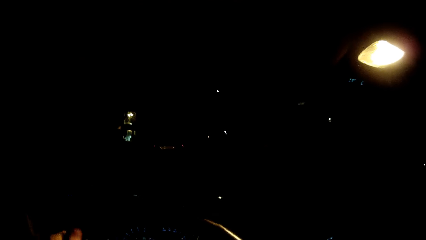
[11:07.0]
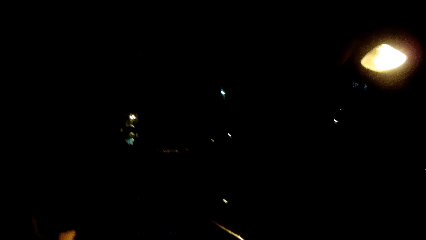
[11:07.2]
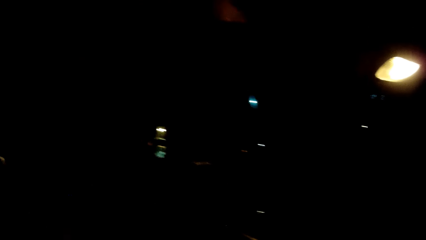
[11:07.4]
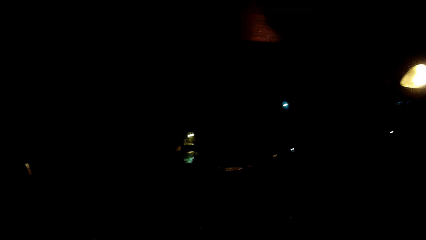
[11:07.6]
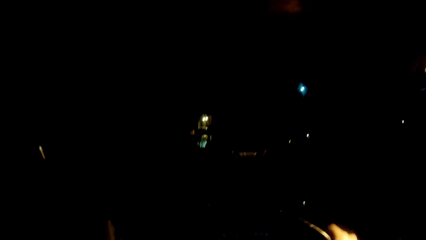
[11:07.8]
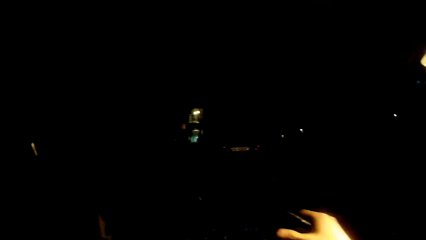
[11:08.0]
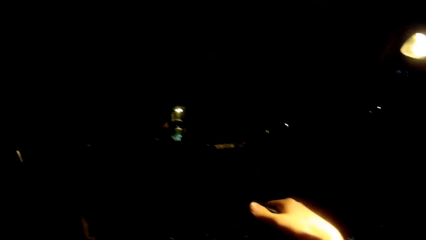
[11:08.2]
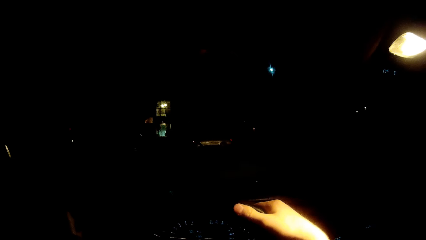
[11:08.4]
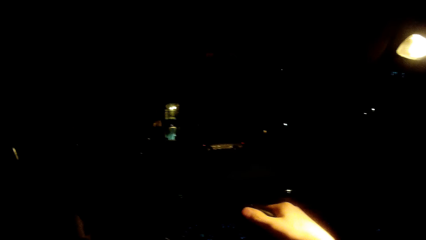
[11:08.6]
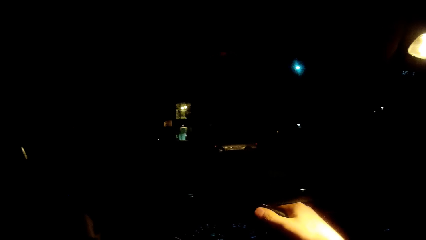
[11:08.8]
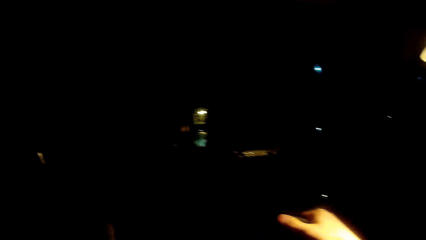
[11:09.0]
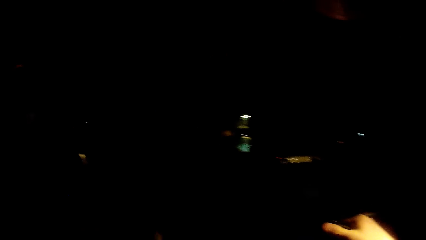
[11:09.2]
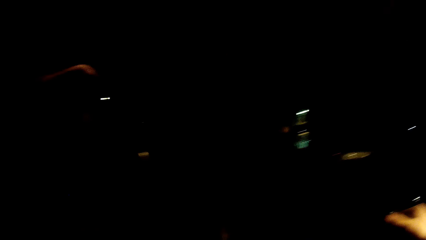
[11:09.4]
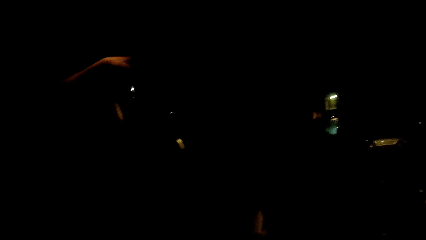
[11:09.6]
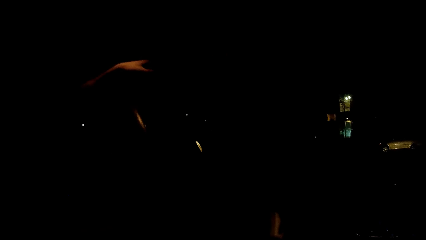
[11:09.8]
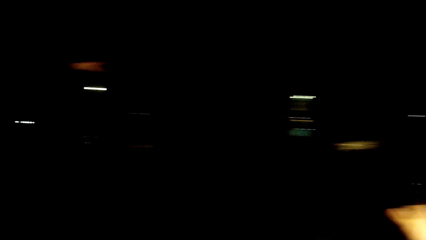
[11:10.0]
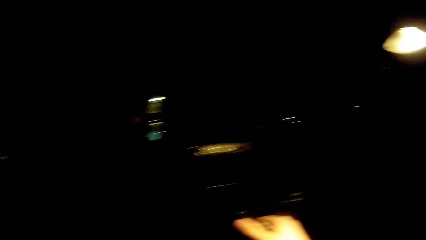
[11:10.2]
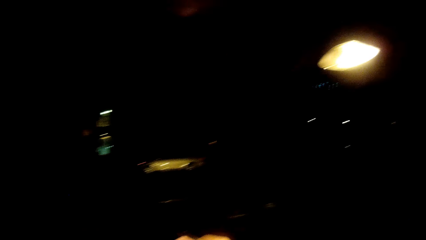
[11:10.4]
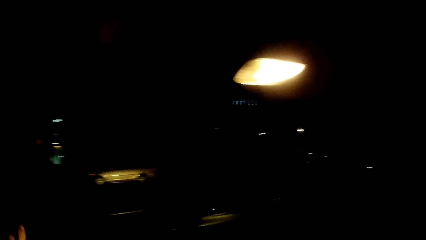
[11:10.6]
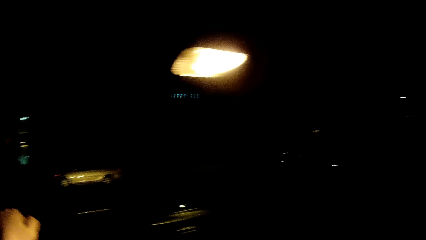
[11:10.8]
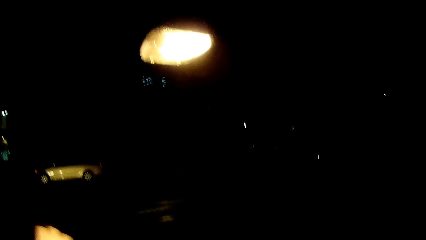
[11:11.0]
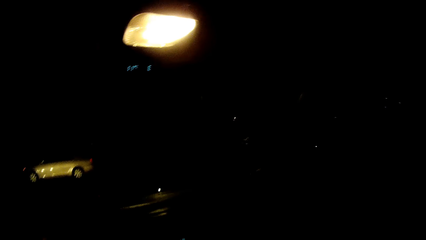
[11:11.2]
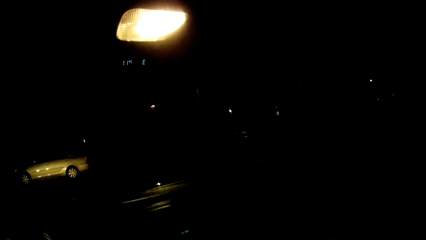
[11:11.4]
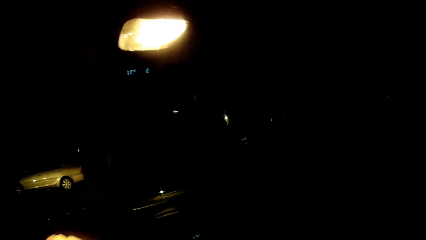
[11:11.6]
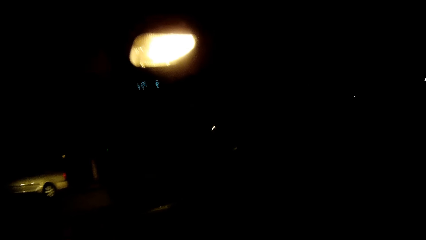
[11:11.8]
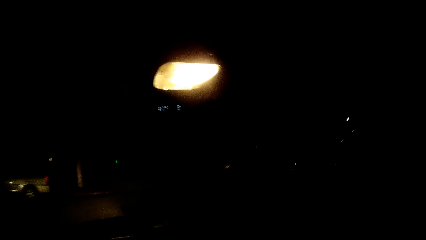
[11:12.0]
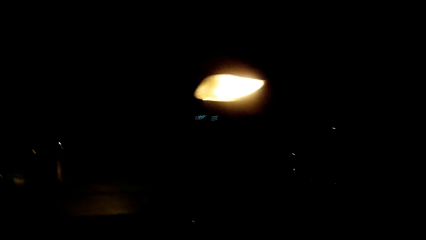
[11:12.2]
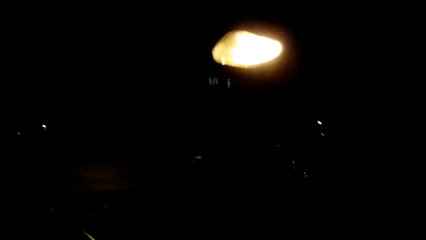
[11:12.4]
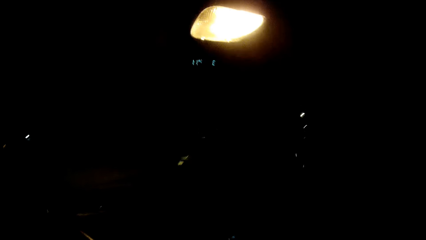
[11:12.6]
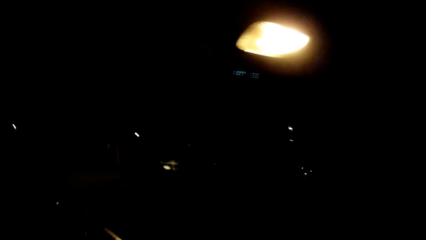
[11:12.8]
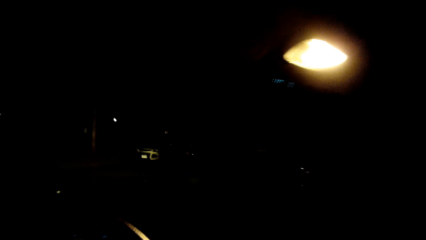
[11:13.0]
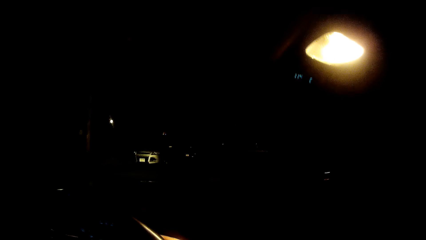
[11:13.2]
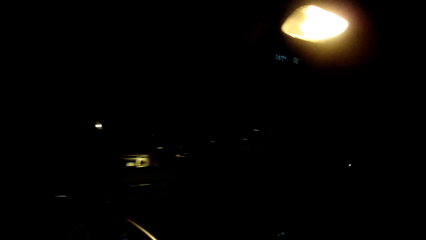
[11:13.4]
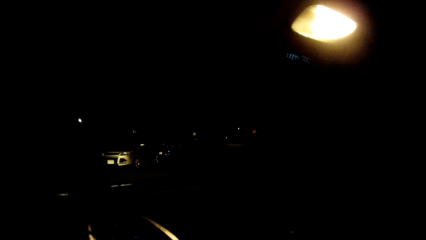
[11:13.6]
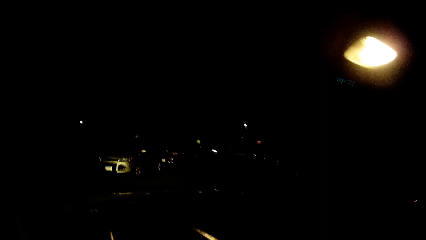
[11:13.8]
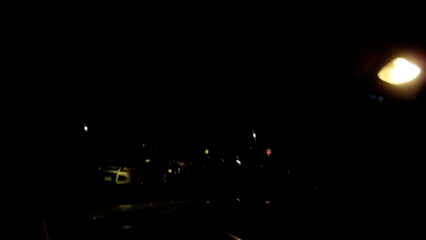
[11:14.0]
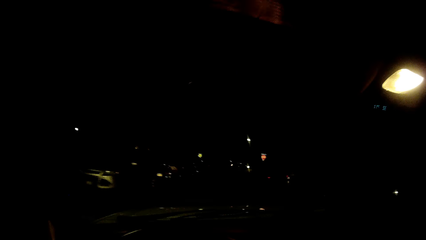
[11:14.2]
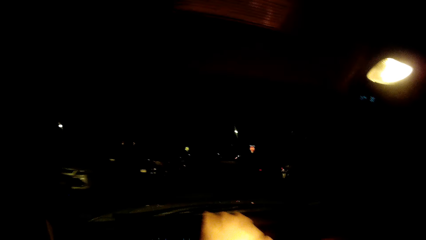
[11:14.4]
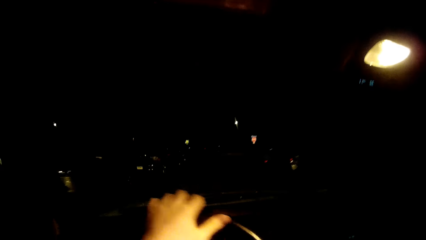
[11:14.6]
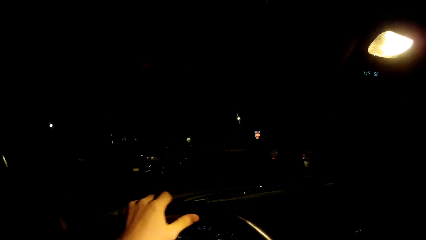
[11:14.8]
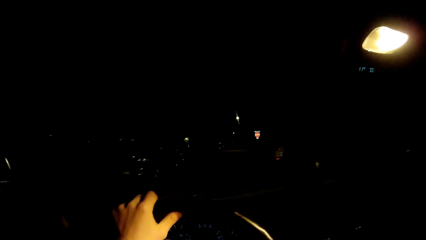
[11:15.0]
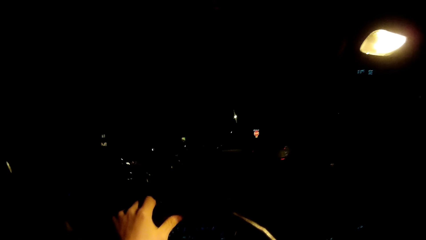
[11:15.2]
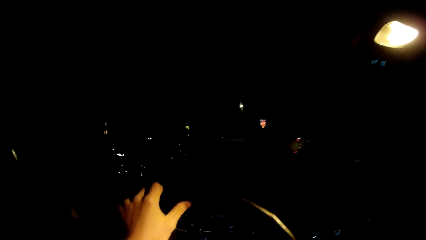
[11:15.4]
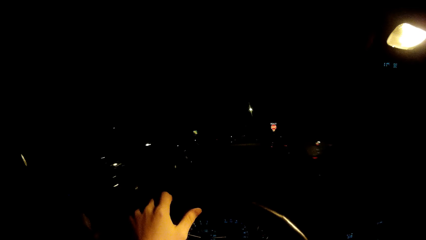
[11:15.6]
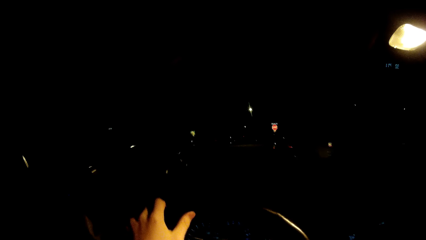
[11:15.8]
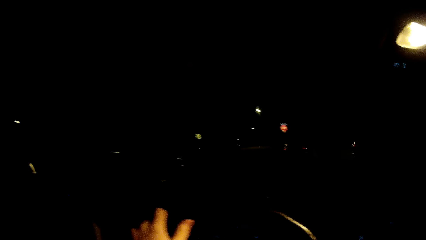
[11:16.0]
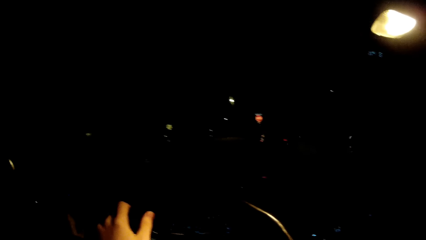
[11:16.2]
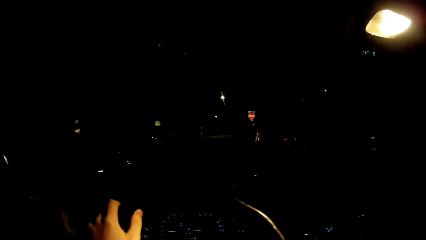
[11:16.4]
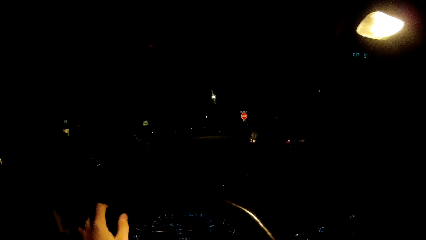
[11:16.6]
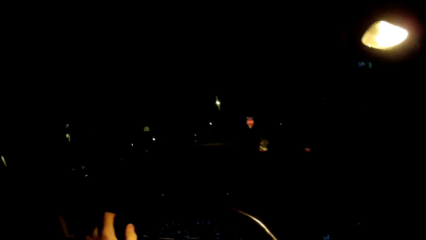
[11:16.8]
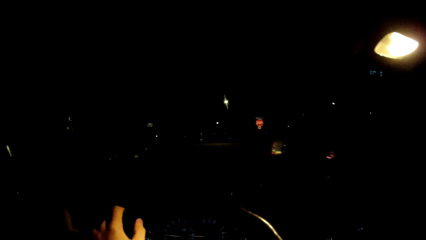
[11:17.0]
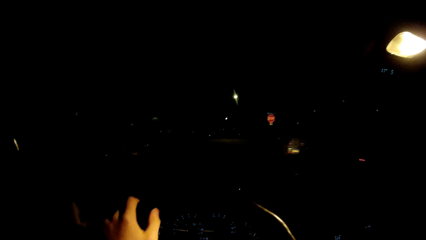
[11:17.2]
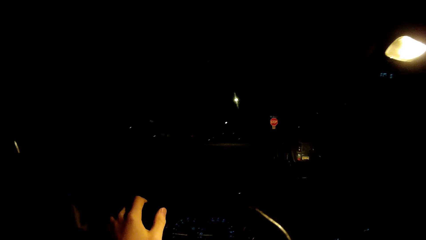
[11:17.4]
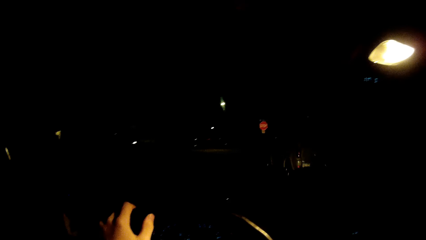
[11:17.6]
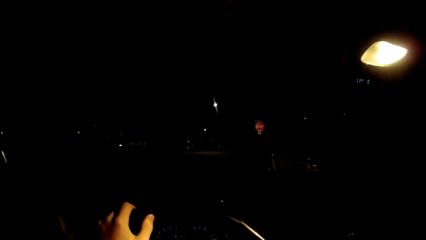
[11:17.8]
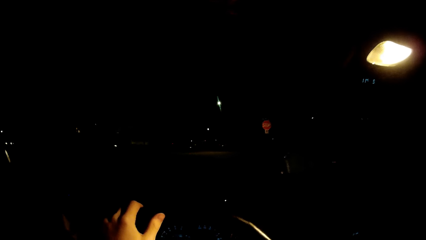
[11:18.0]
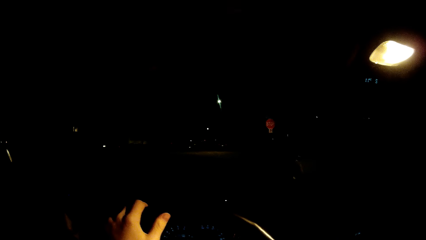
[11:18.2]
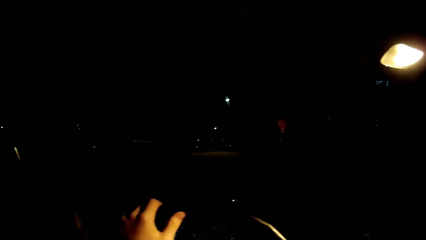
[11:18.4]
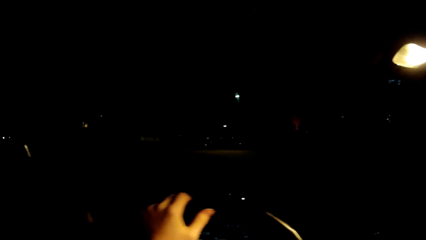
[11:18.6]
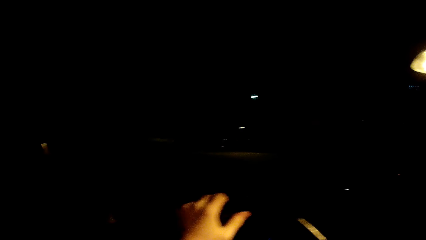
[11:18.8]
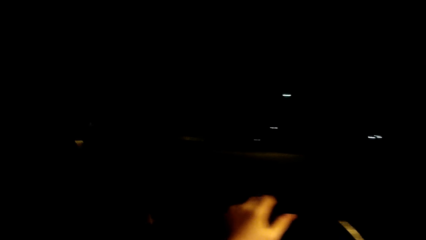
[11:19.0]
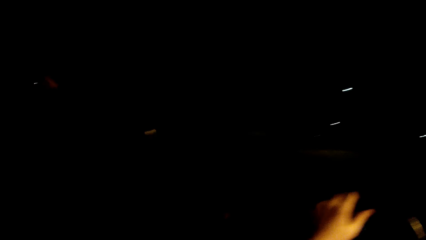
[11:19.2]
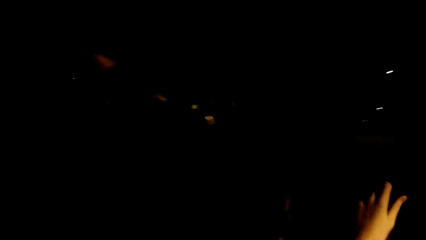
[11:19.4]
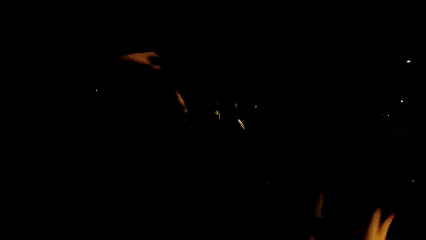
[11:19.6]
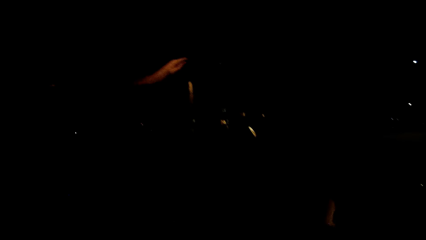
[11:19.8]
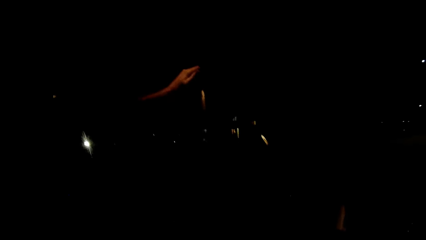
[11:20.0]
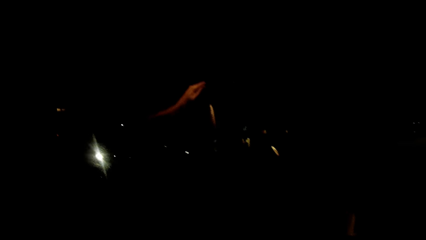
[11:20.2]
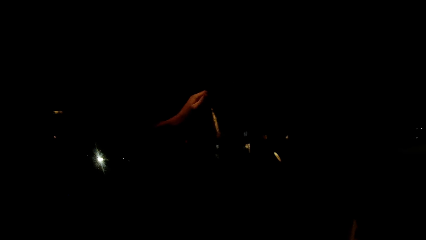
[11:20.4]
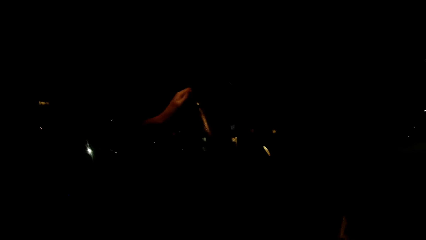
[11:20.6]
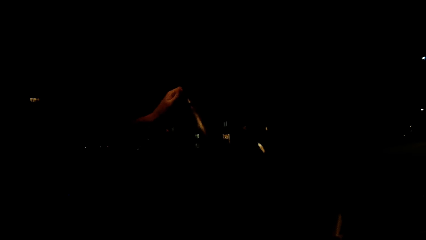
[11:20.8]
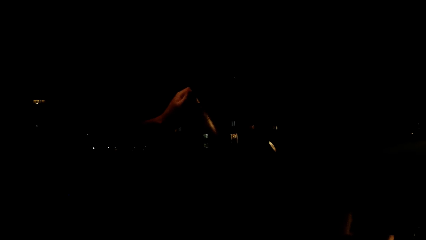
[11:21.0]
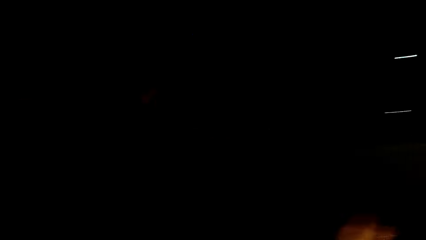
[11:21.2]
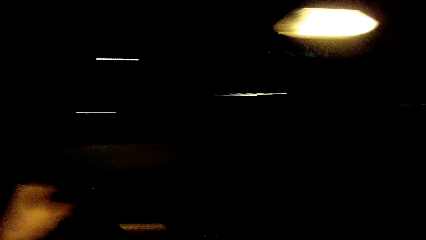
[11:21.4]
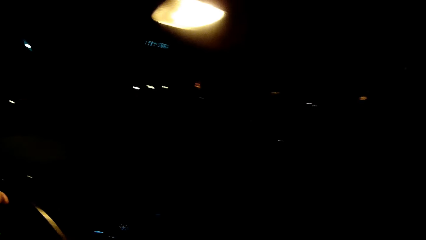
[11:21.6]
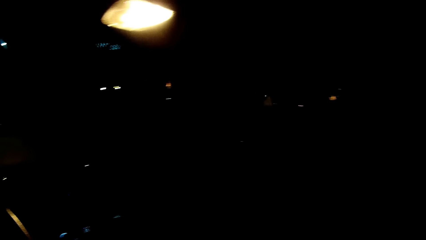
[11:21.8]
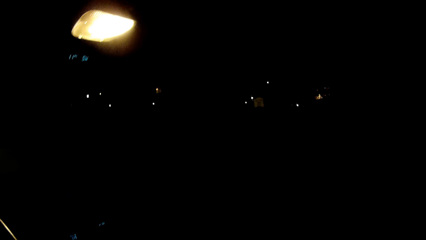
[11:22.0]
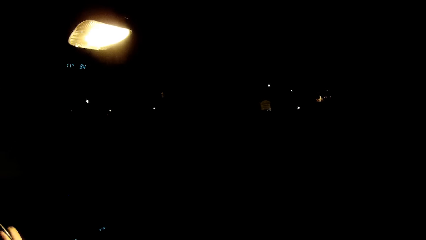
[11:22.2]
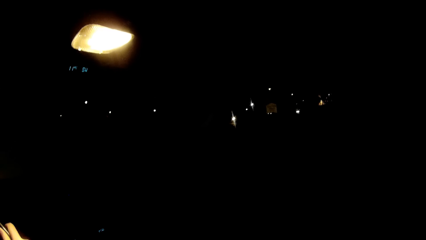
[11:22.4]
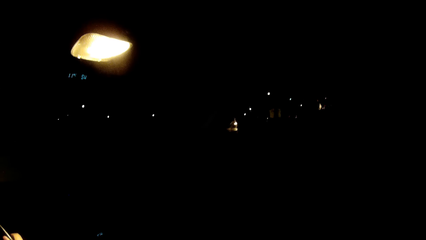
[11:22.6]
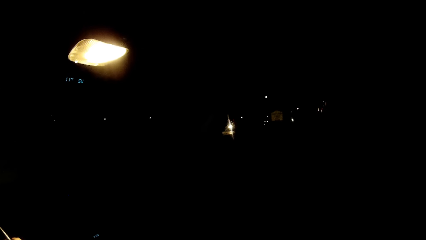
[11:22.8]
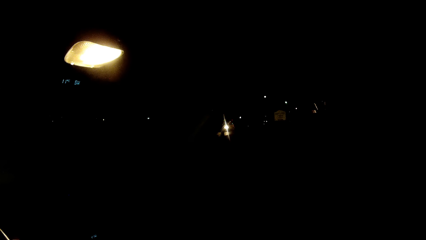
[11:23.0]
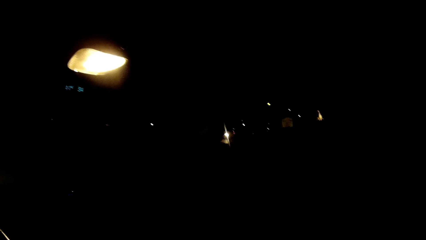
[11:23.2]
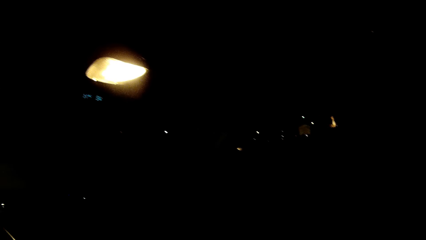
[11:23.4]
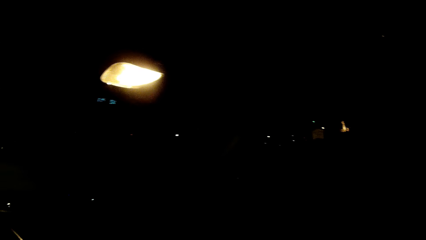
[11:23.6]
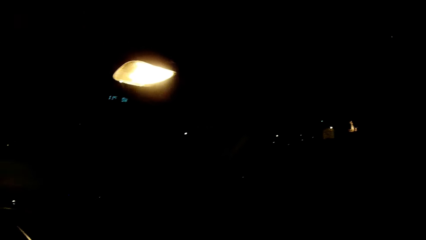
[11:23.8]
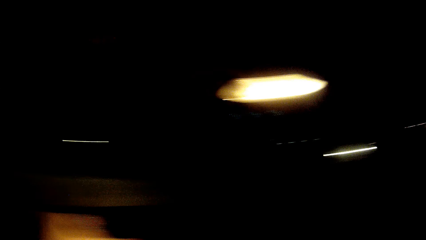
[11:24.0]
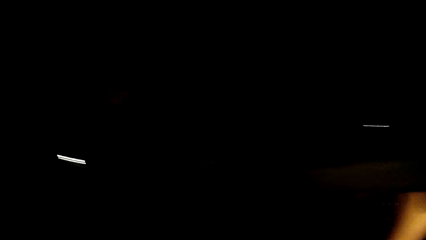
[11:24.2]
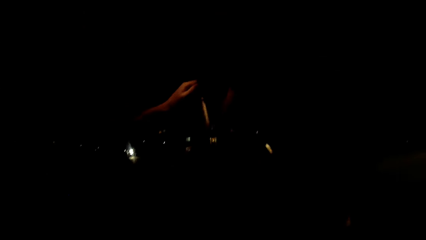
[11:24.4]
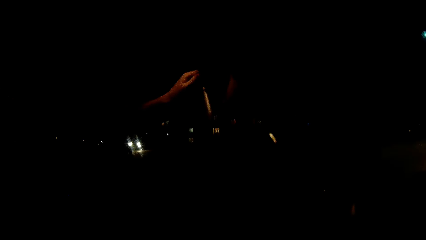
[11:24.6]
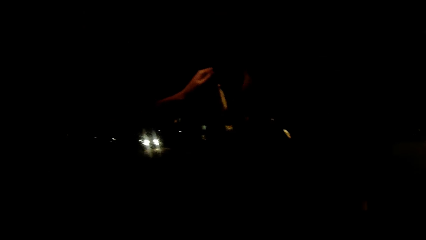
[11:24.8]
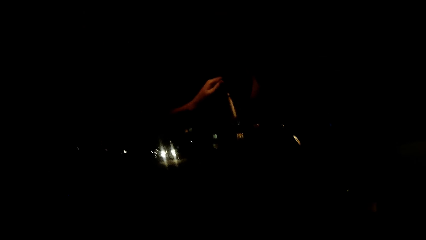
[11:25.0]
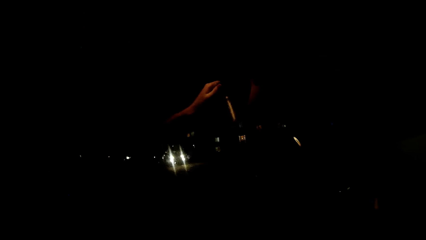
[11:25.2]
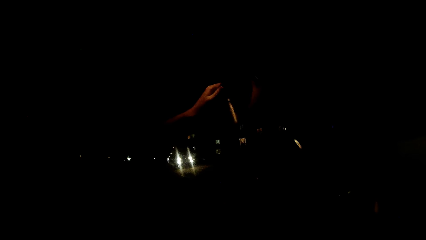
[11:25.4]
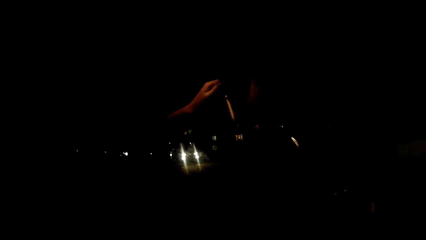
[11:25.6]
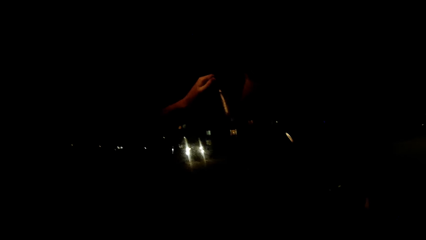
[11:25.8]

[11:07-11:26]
The camera wearer looks around the road. They drive the car along the road. They stop the car. They look around the road.
